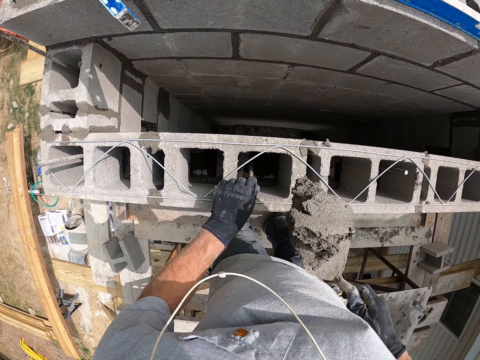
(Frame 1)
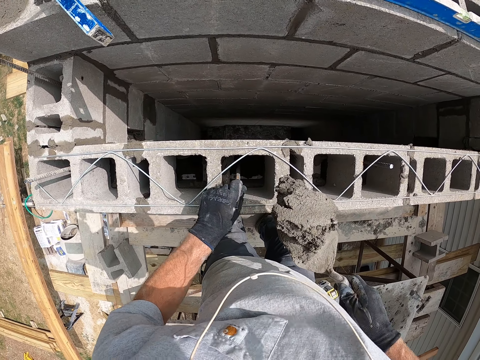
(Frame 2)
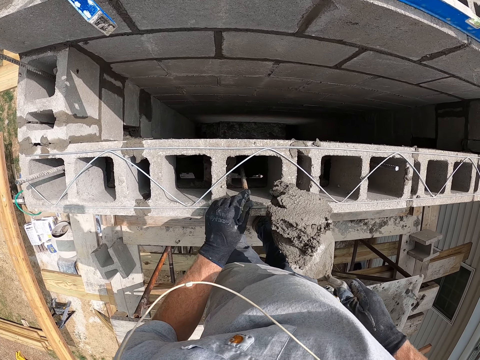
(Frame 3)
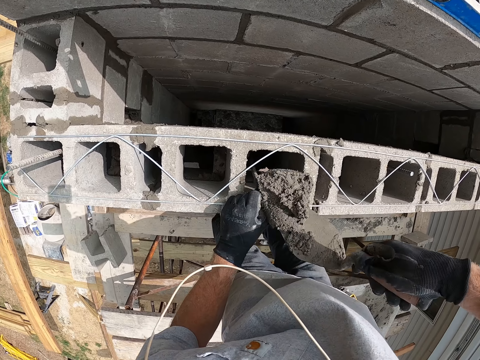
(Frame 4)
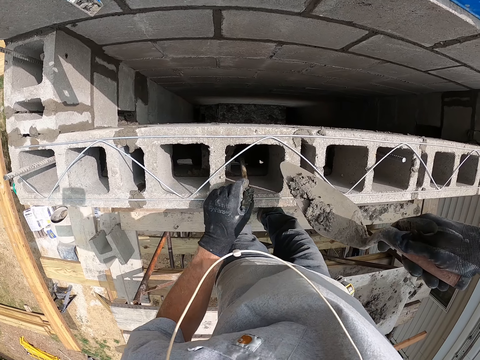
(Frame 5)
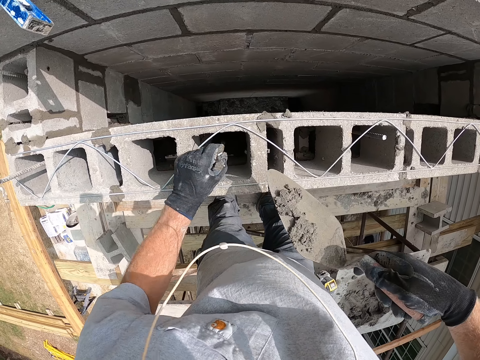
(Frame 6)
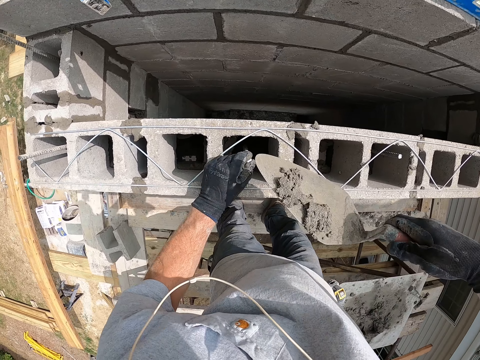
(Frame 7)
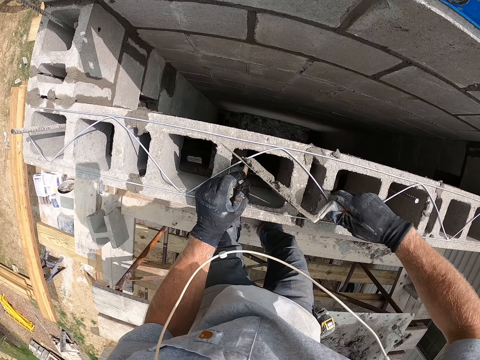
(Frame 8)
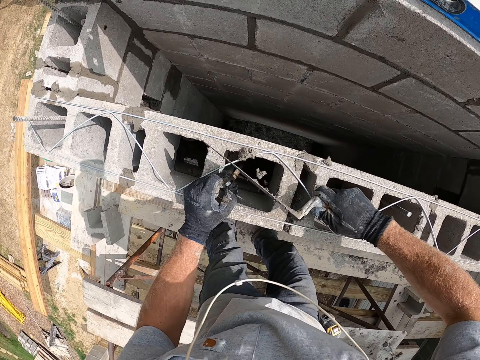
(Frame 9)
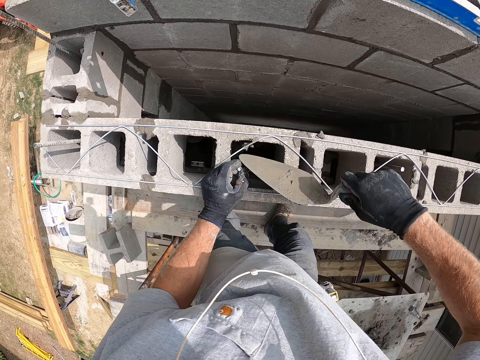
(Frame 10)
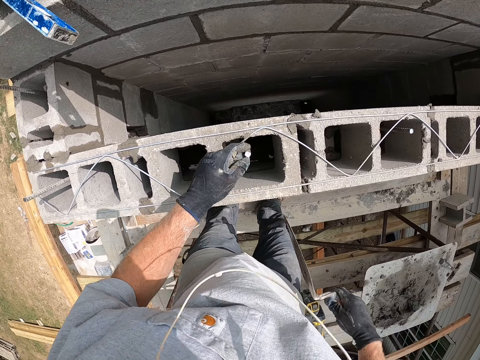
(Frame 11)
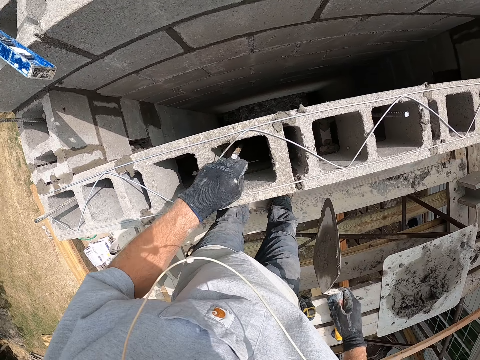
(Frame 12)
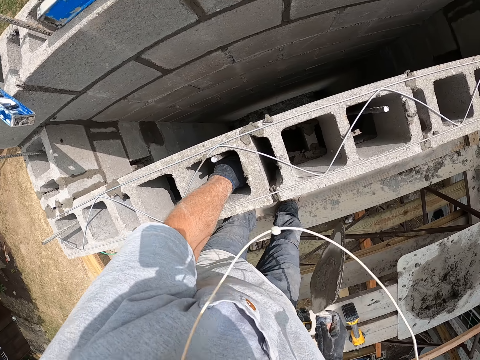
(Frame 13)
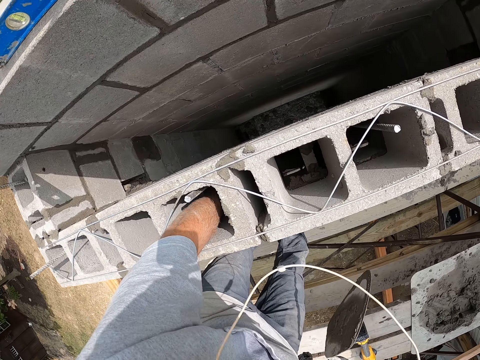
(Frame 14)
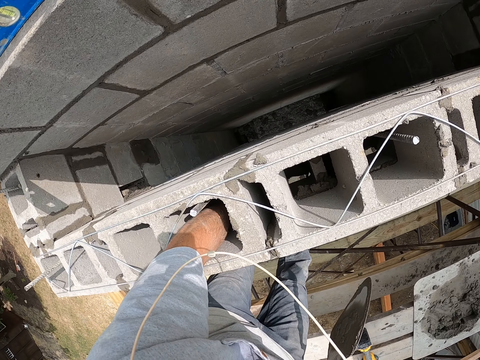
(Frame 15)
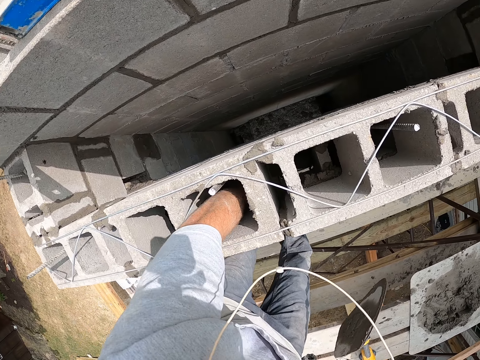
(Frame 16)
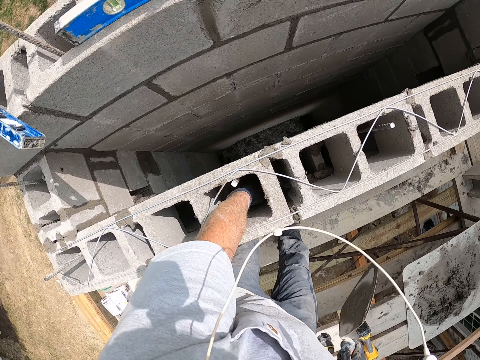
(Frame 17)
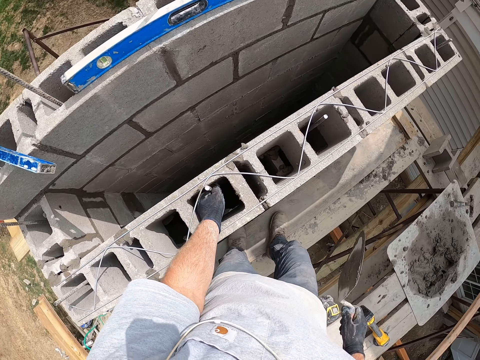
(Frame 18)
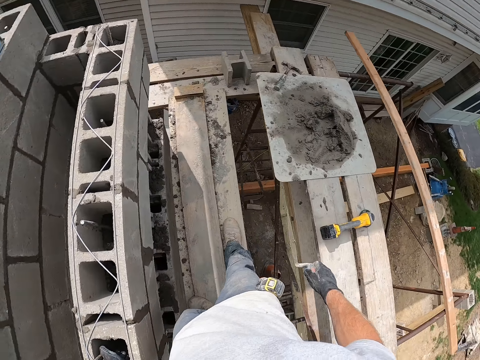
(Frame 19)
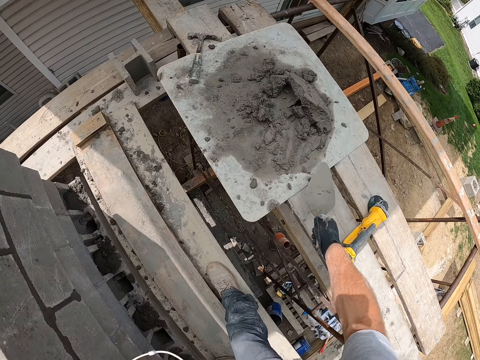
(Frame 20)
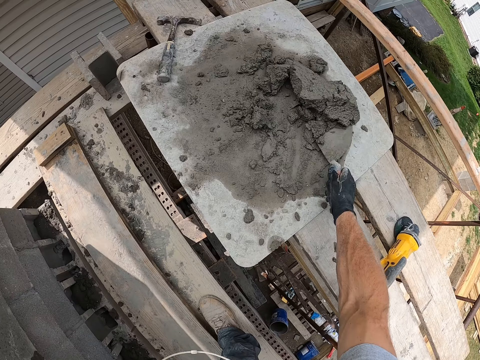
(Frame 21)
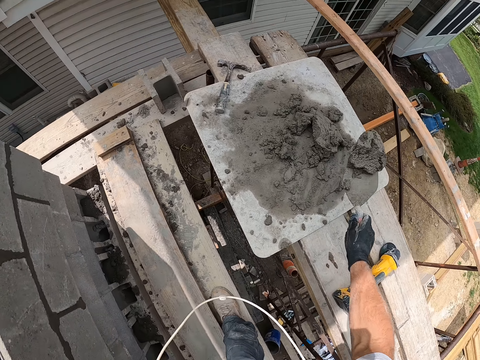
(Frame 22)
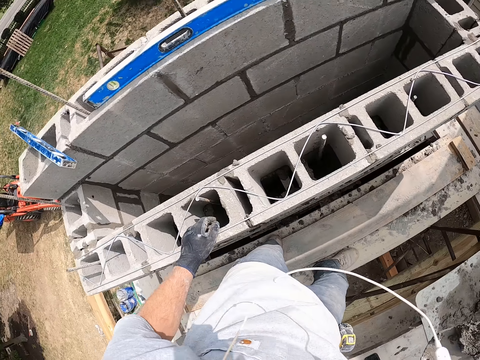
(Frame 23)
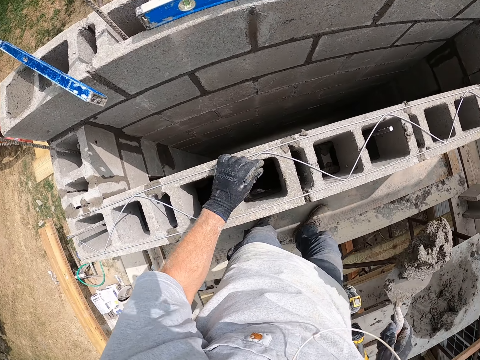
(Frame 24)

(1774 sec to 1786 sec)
The camera wearer pours cement into the concrete wall. He adjusts the iron rod in the concrete block. He dips his left hand into the concrete block. He packs the cement with the trowel.

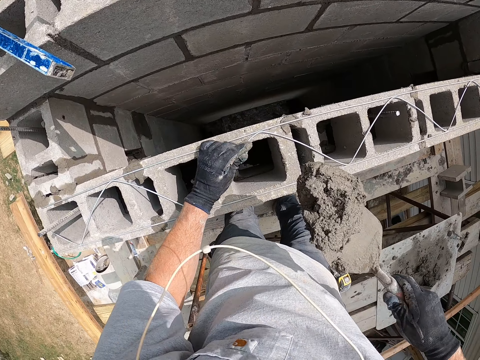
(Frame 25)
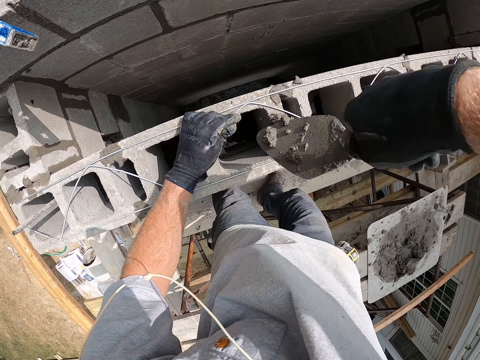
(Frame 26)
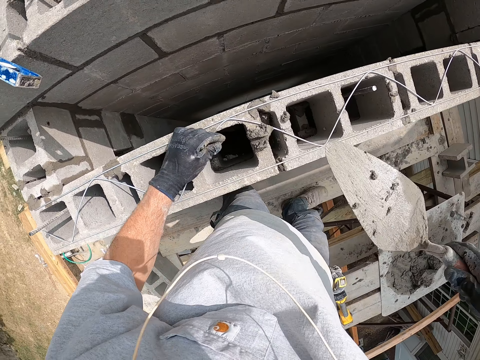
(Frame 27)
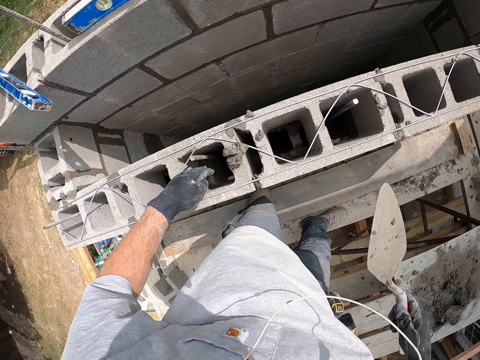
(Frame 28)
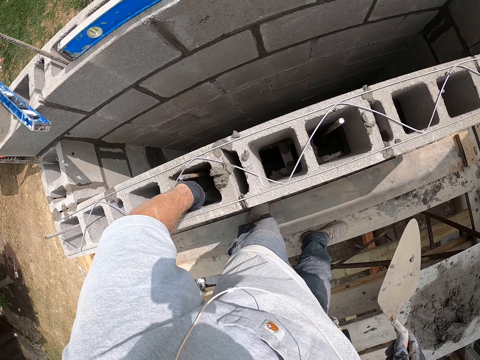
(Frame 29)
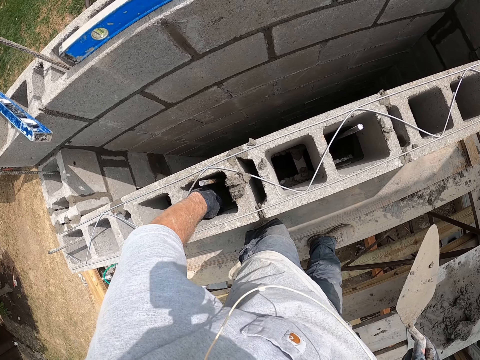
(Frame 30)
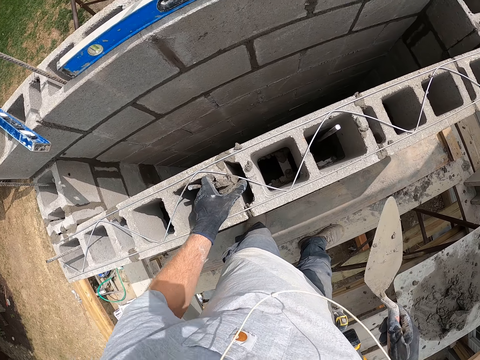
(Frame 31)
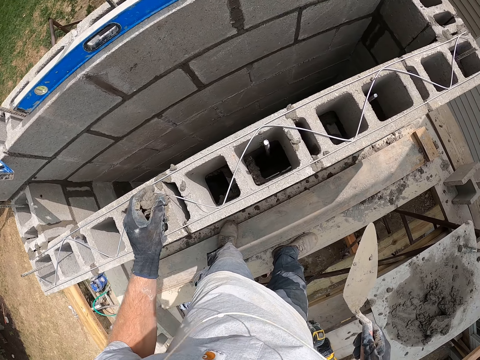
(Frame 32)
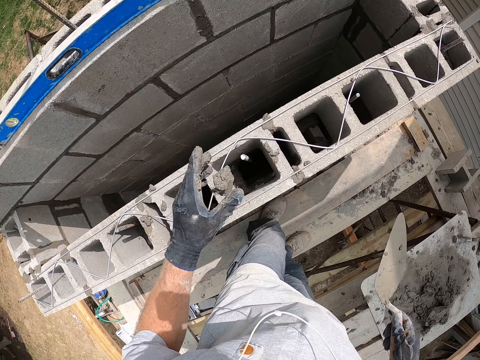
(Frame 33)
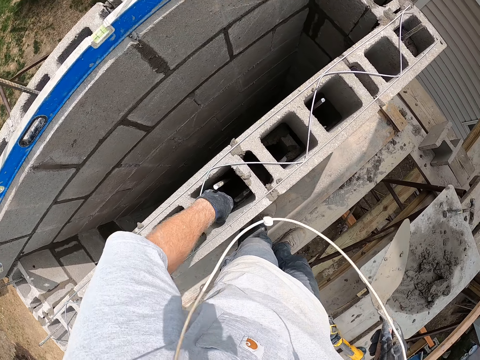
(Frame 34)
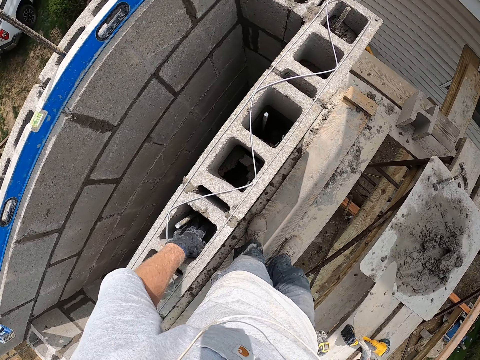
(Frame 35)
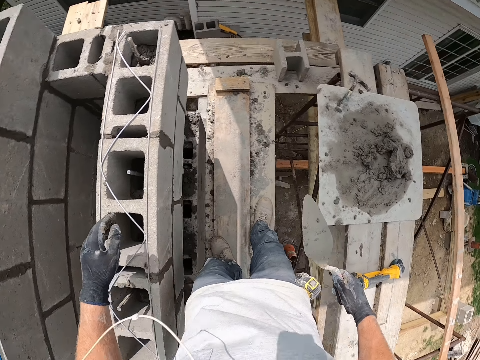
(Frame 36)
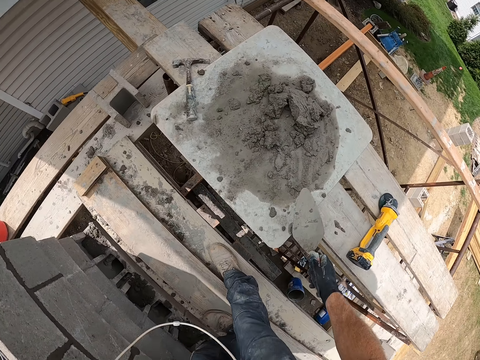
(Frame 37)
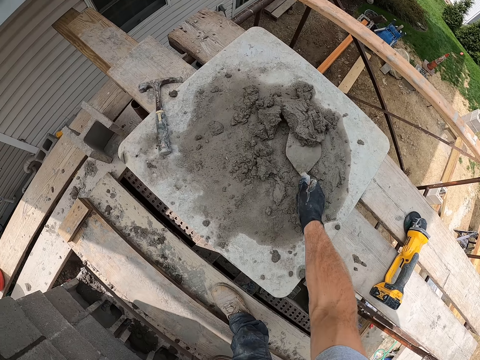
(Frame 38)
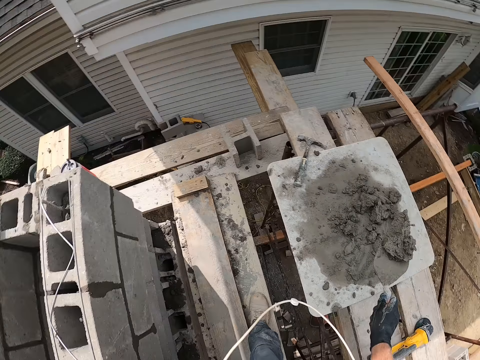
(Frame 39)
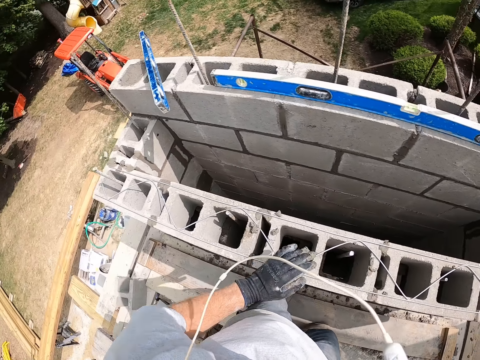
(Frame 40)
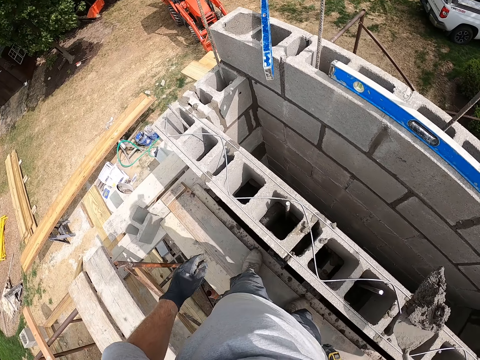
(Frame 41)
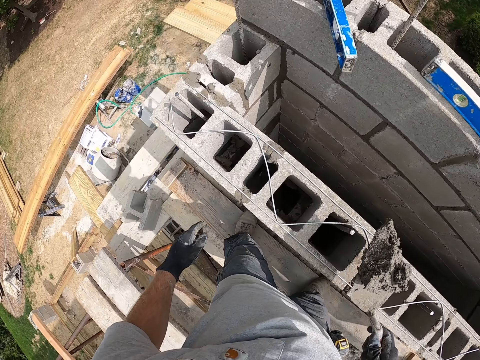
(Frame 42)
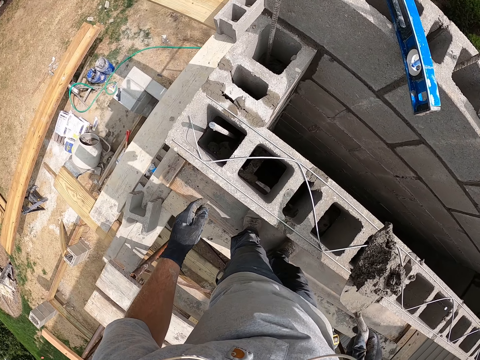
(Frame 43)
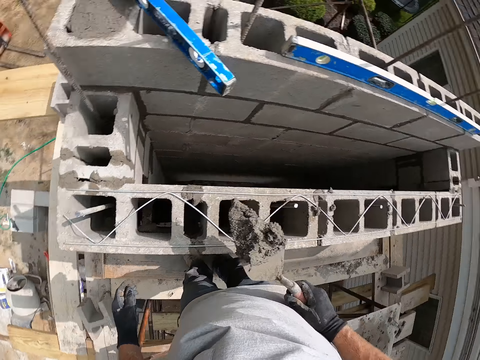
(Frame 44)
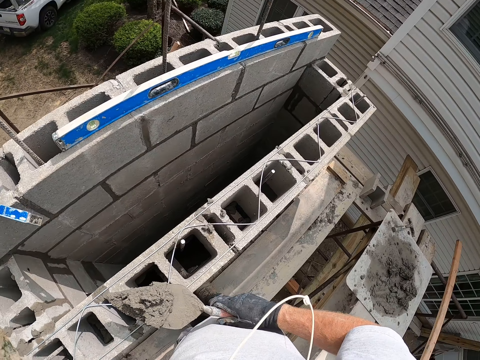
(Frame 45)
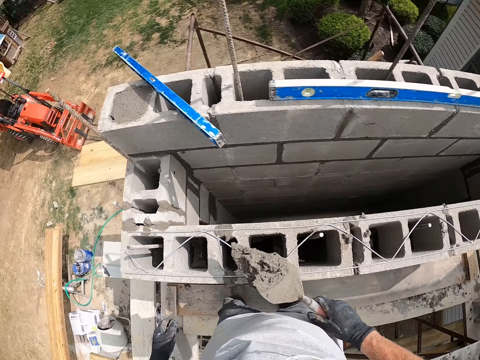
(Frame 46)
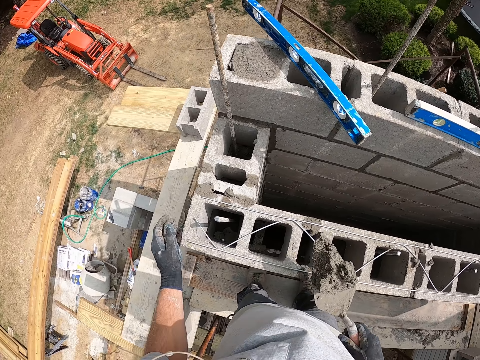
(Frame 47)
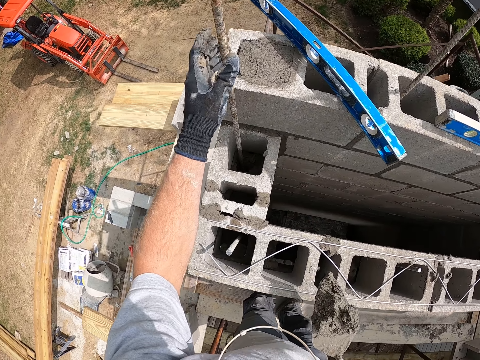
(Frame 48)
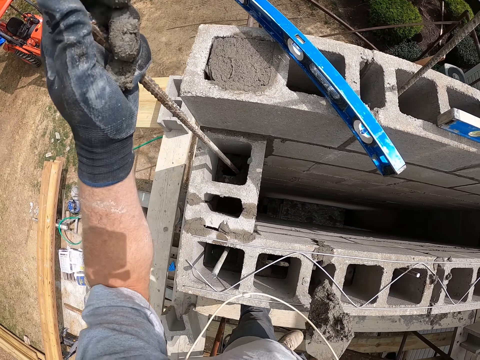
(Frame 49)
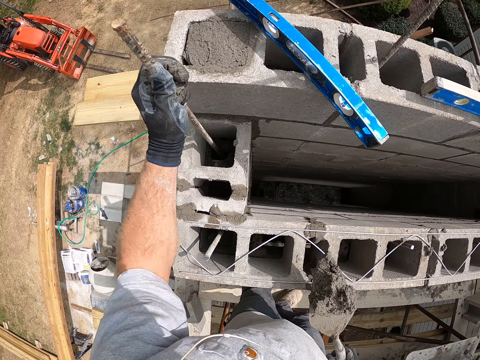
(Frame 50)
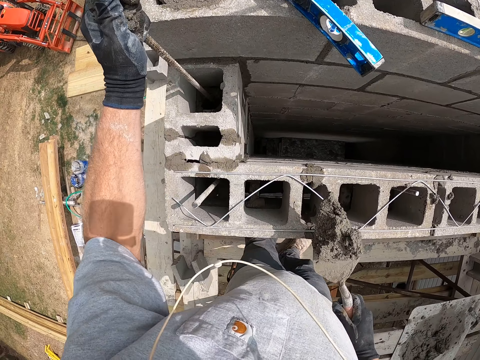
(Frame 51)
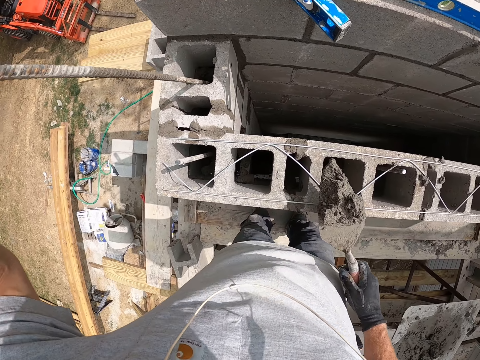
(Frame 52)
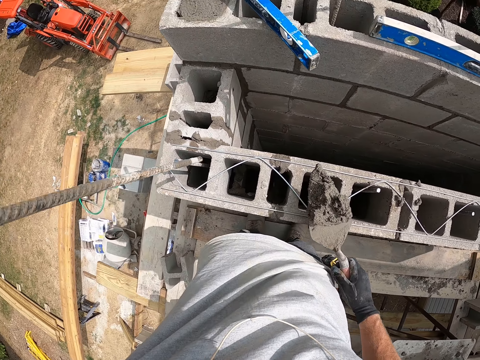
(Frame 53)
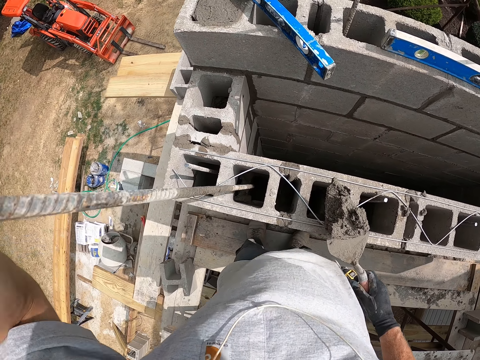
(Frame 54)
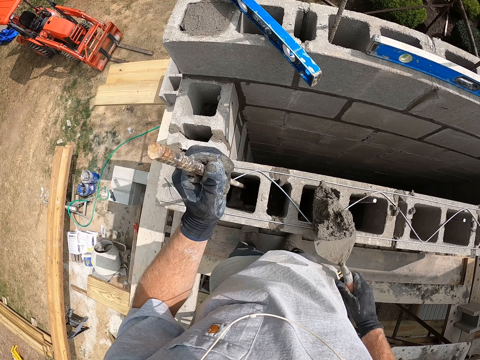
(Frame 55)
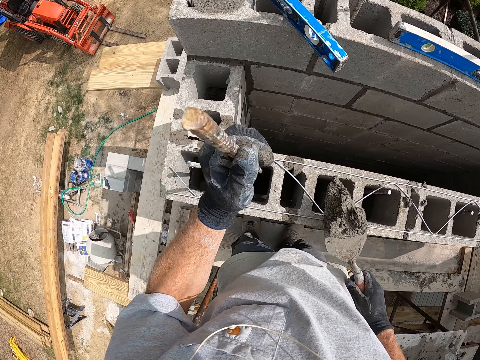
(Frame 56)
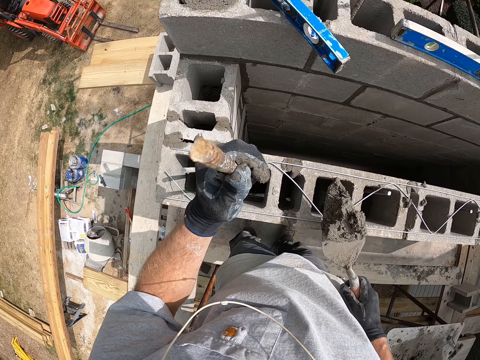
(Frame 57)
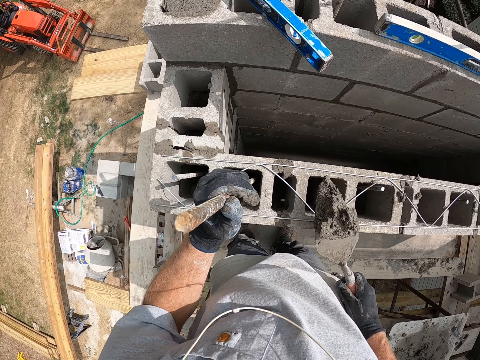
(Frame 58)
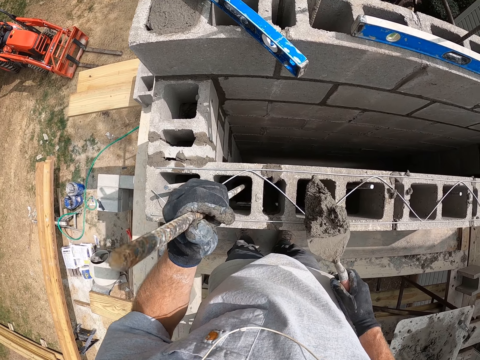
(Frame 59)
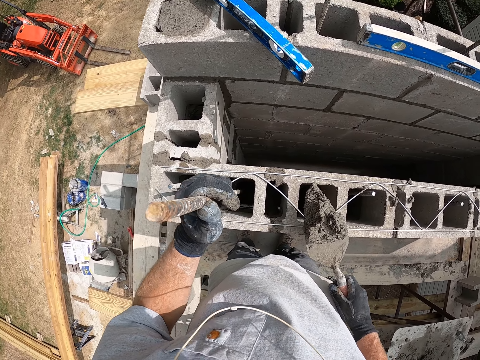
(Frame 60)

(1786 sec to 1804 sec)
The camera wearer holds the iron rod in the concrete block. He touches the iron rod. He pours cement or concrete sand into the concrete wall. He dips his left hand into the concrete block. He packs the cement with his left hand. He drops the cement into the concrete wall. He dips his left hand into the concrete block. He packs the cement with the trowel. He adjusts the iron rod in the concrete block. He pushes the iron rod, removes the iron rod, and puts the iron rod in the brick space. He presses the concrete sand using the iron rod.
